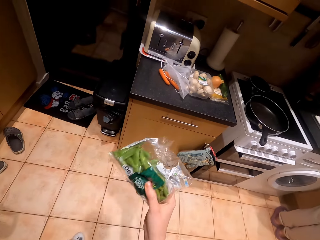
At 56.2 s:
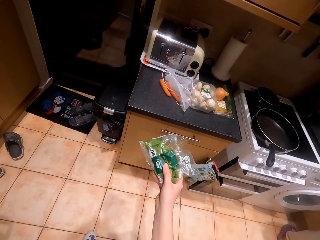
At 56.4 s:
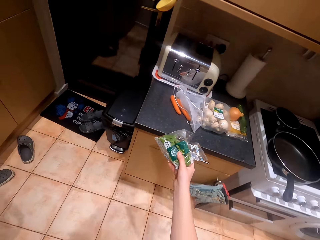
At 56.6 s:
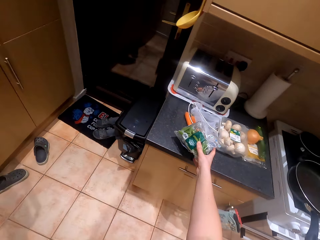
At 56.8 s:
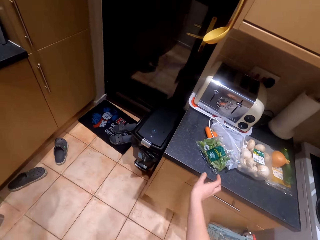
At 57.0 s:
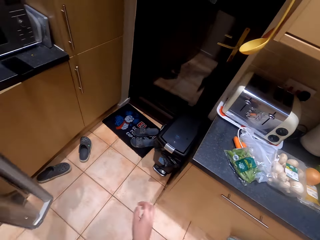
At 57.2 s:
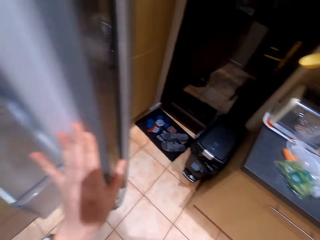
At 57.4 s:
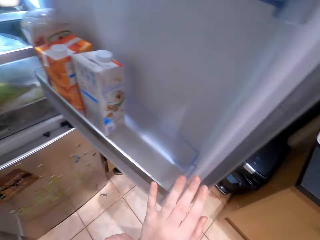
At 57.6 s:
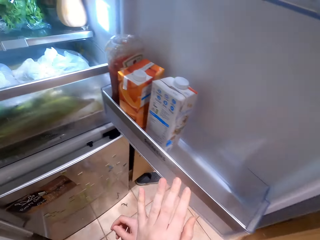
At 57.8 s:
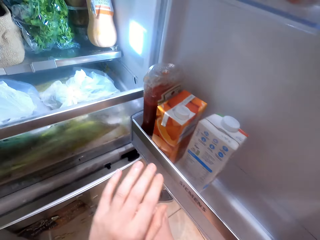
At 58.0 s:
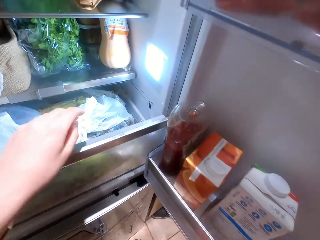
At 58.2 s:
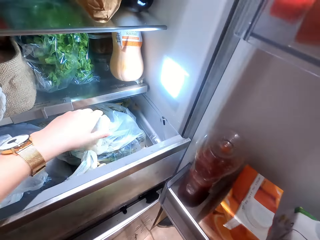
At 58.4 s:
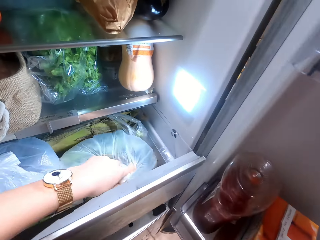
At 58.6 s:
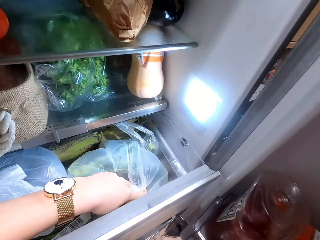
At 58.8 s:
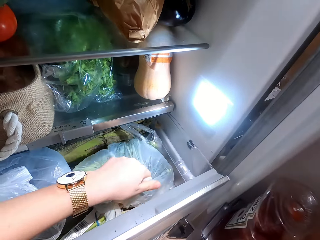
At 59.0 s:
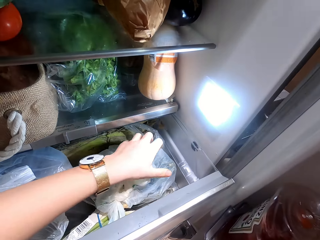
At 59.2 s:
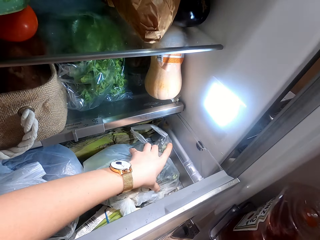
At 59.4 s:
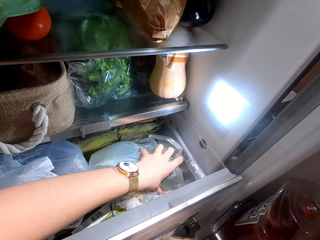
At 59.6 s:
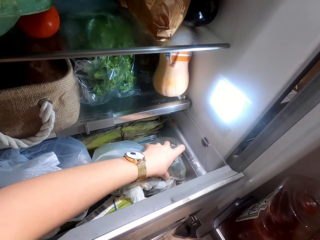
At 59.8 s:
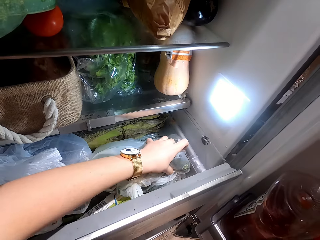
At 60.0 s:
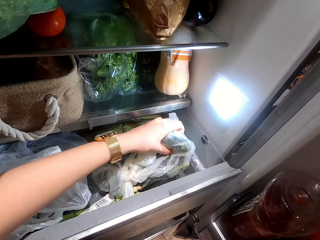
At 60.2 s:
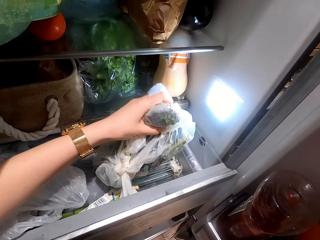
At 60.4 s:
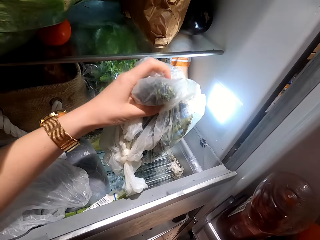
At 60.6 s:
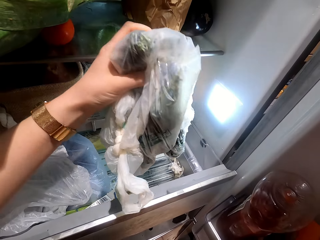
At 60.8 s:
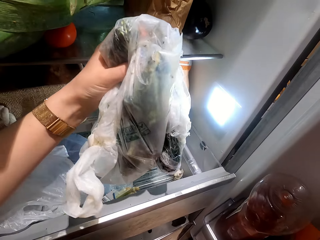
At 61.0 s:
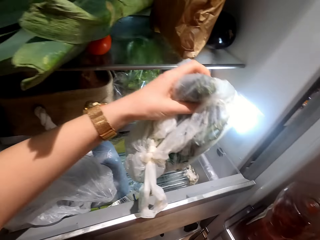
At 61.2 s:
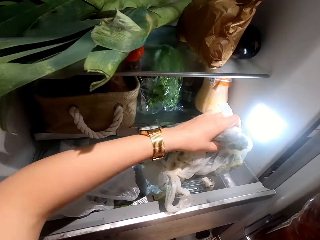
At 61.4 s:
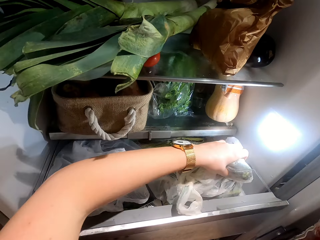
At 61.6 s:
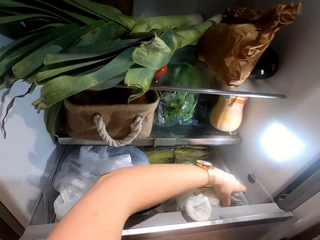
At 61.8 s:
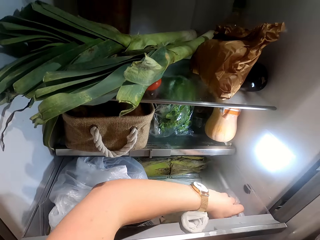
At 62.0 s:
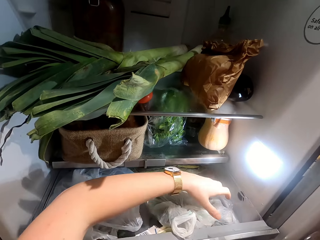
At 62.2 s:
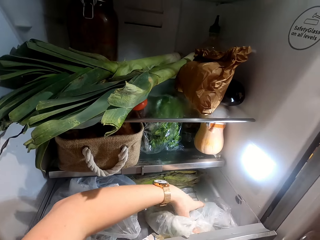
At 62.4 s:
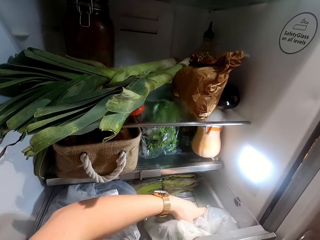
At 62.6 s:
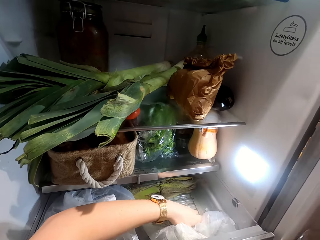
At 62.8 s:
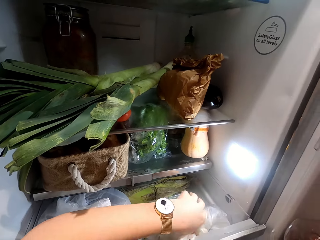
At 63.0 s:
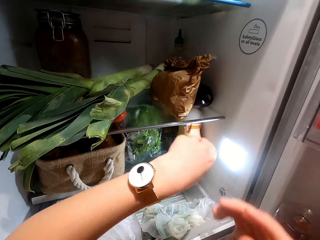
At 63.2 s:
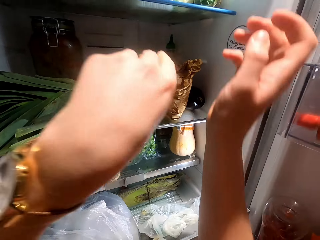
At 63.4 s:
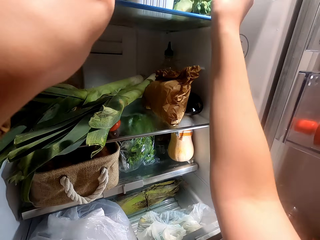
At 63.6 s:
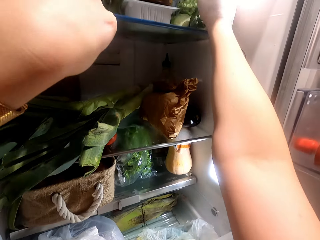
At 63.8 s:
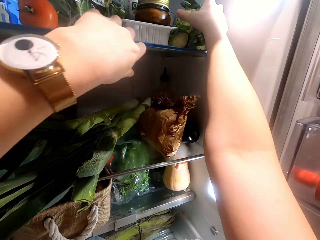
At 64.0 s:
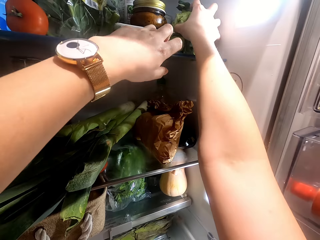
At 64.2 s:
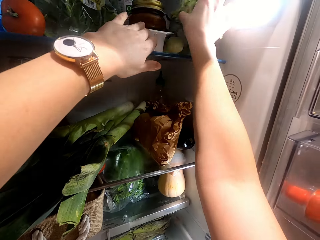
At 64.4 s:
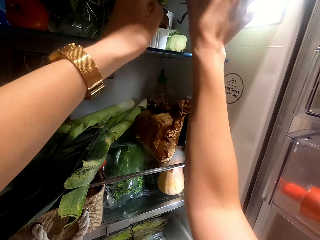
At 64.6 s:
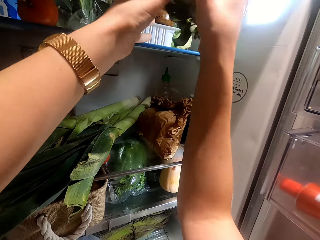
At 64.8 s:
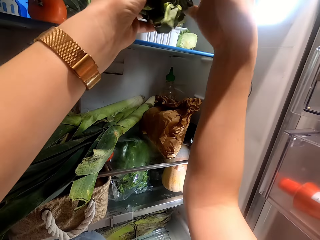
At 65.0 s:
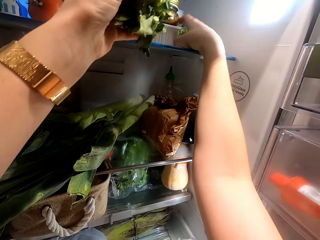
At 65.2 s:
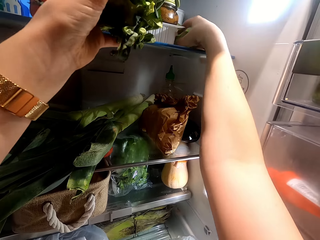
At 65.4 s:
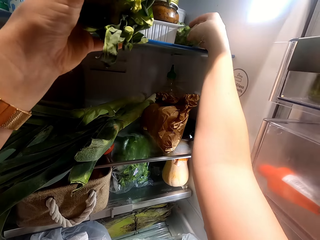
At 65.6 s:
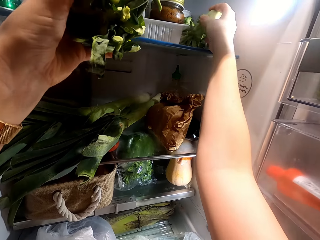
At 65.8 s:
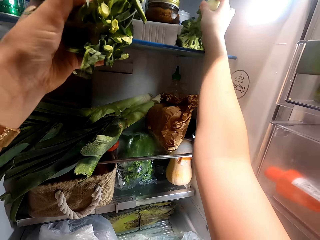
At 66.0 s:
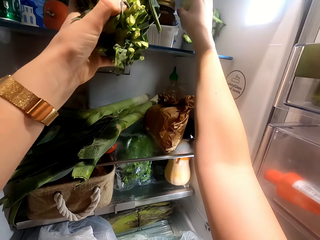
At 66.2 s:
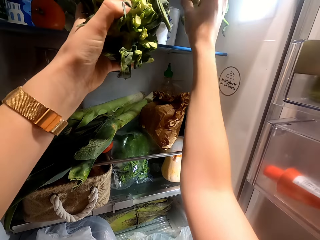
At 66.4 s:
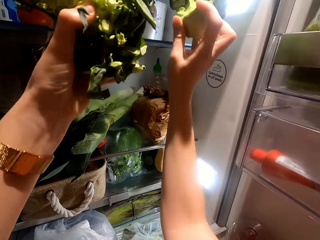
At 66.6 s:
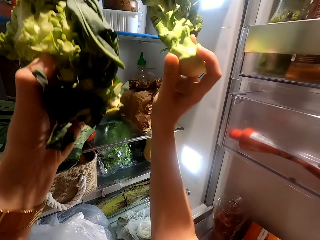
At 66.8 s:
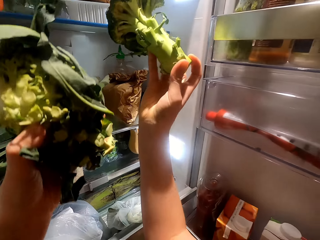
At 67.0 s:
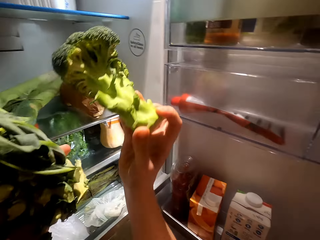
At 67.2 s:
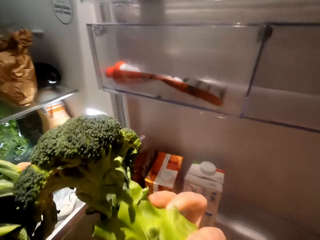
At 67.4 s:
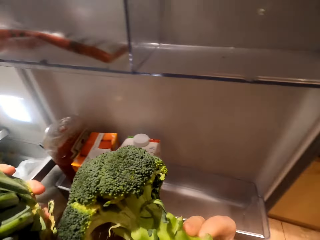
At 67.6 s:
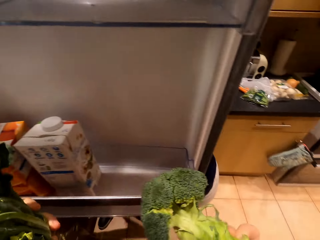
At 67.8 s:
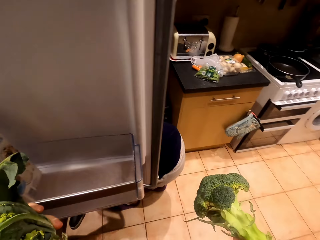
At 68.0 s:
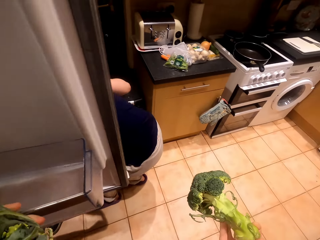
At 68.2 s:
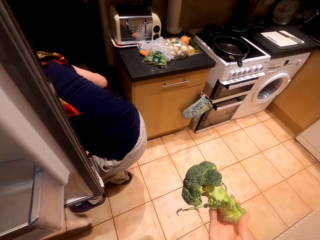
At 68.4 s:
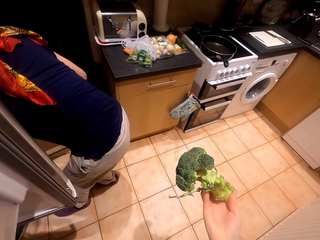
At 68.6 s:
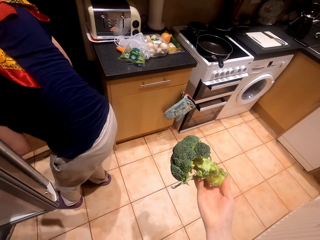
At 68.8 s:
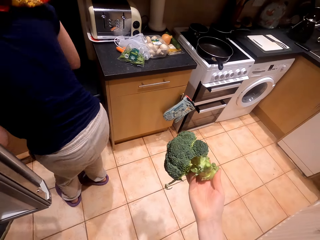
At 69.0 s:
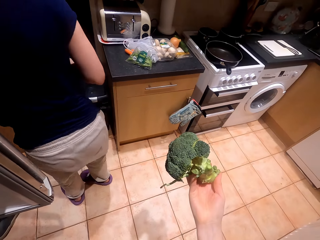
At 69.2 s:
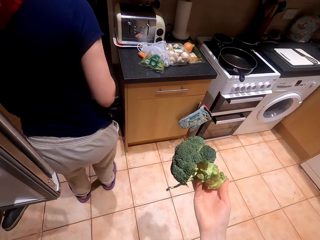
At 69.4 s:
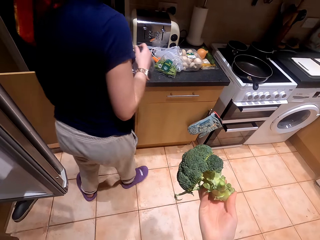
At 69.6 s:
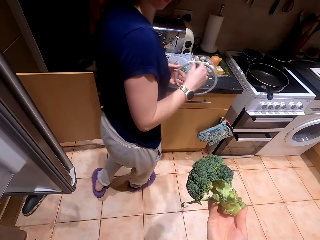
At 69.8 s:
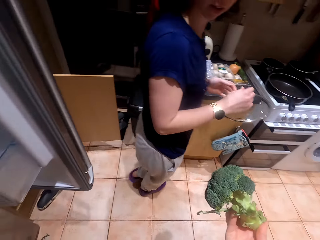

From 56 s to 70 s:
The camera wearer puts the pepper on the table. They hold the package, pick the package, and drop the package. They pick the cabbage.

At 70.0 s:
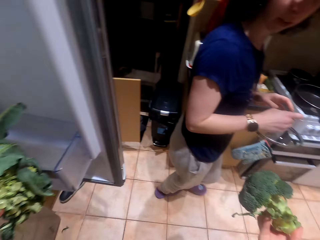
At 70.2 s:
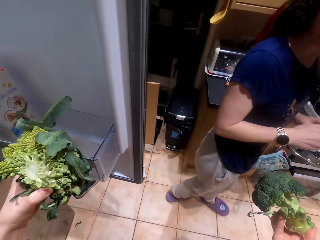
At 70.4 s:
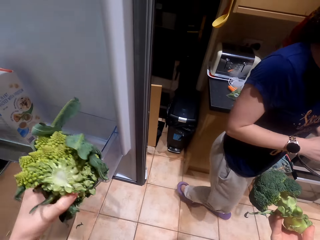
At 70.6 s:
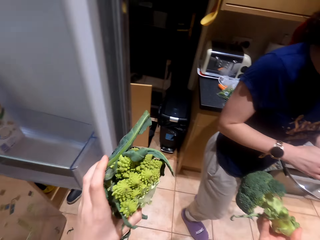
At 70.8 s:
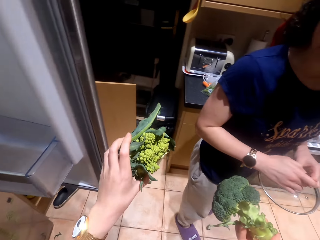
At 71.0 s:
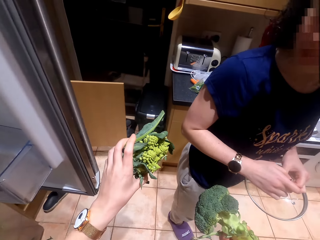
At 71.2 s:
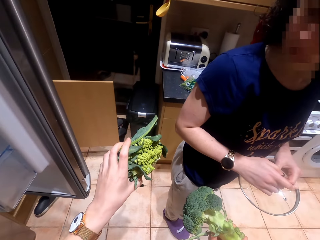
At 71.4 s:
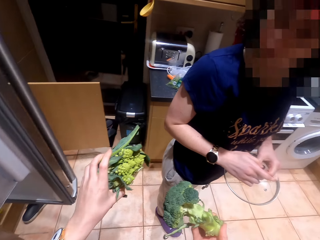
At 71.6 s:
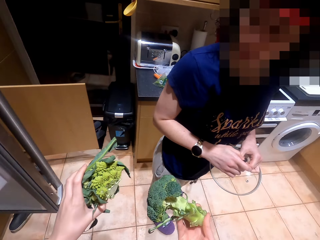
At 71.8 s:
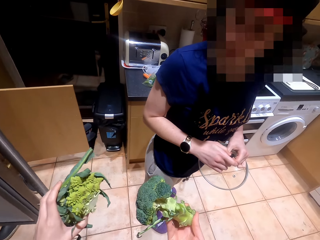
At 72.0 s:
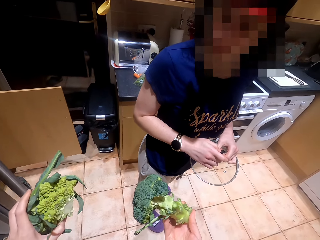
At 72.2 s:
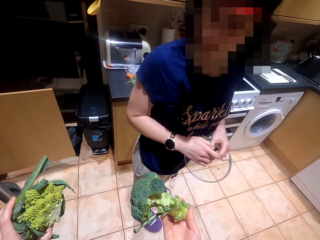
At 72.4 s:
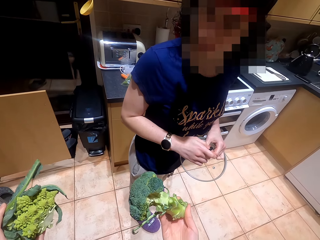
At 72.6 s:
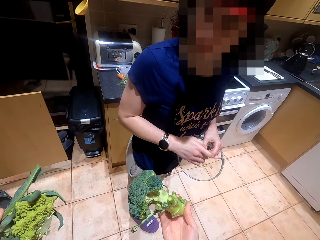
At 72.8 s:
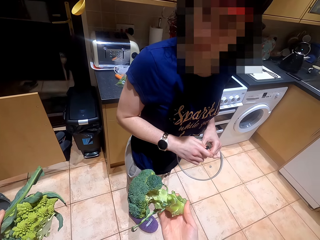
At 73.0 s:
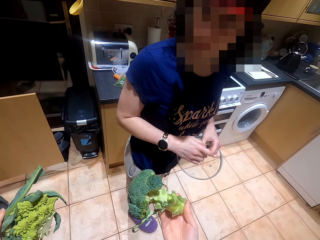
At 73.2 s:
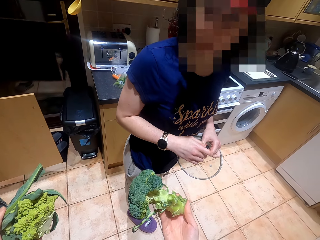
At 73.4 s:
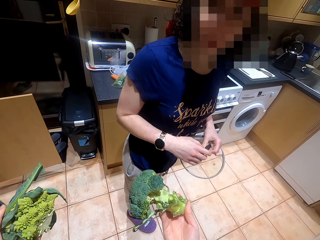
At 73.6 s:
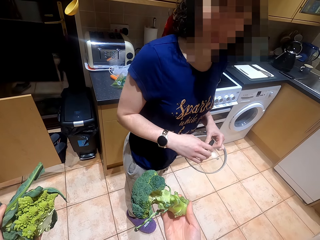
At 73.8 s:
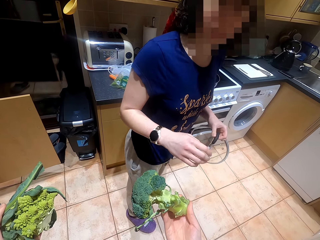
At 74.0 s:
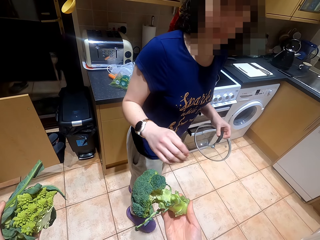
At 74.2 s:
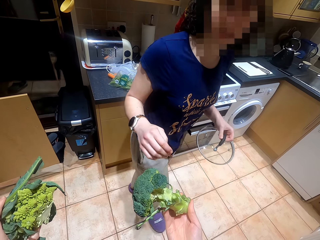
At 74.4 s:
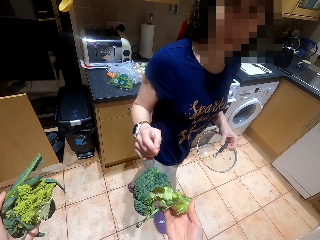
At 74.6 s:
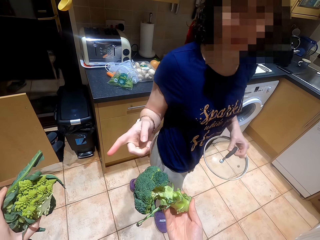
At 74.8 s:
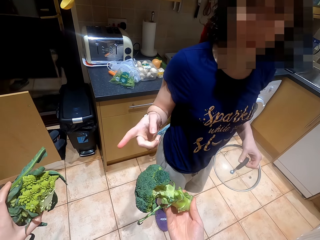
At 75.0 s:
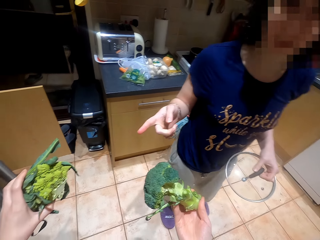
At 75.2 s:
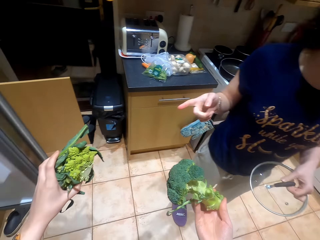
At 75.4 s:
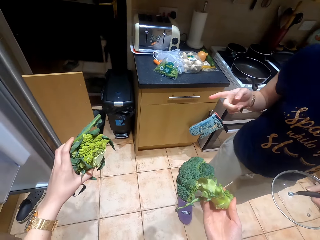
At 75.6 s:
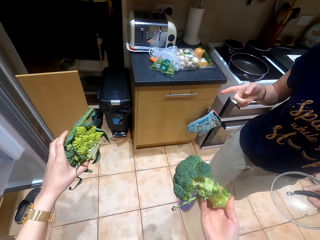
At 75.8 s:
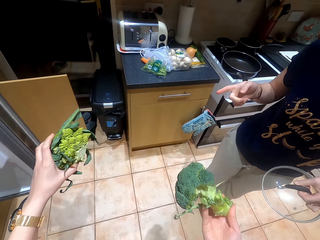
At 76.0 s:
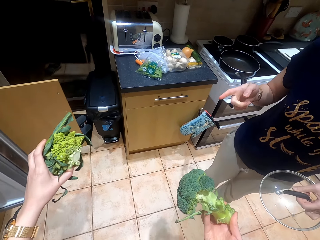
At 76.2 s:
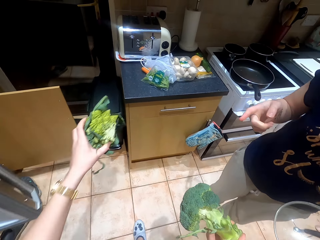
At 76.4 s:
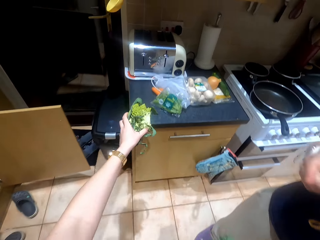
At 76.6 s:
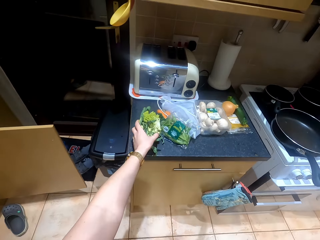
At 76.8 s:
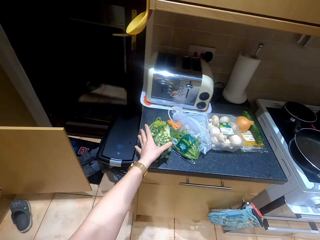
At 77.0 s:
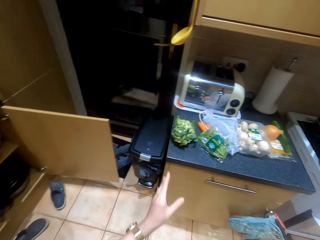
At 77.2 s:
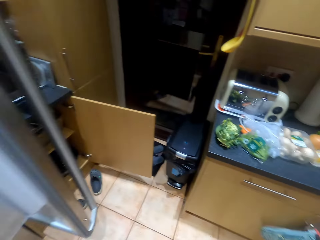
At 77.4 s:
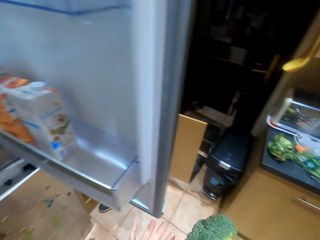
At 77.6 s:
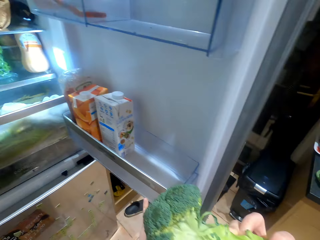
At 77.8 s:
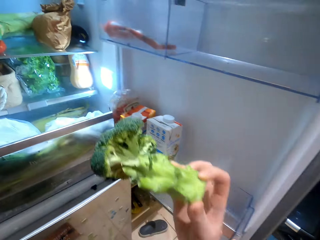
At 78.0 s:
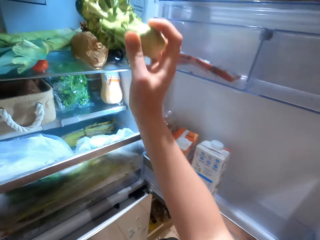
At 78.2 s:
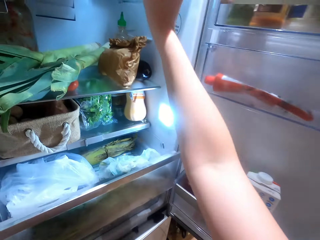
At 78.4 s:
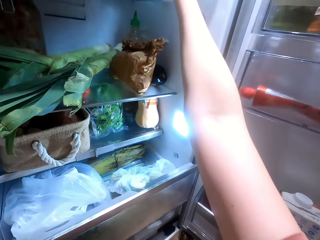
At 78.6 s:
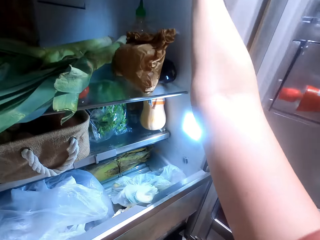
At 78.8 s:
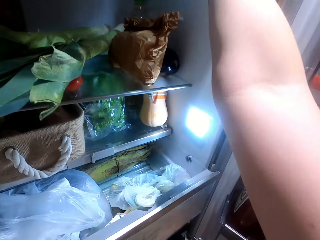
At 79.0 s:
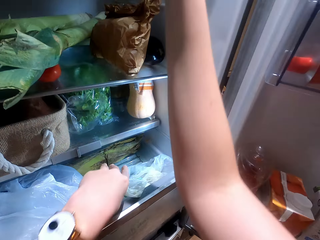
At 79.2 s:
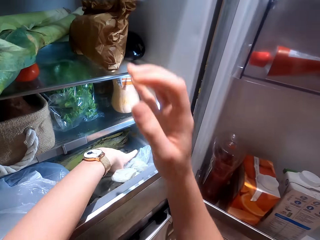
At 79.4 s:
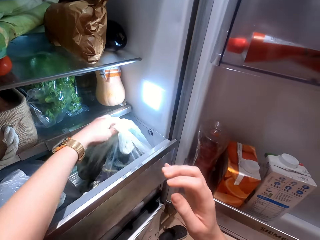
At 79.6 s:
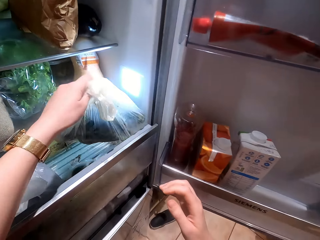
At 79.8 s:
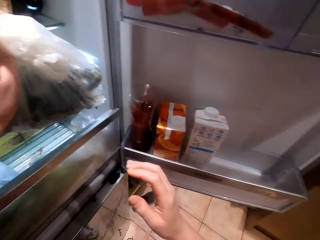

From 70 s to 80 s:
The camera wearer converses with a woman. They put the cabbage on the table. They return another cabbage into the fridge.
